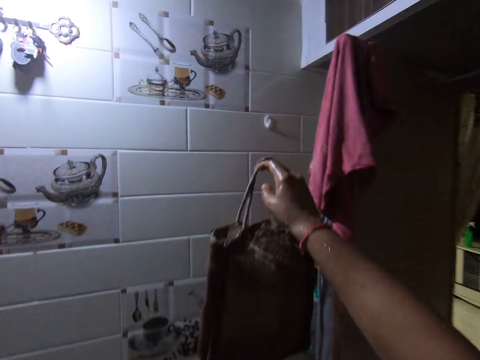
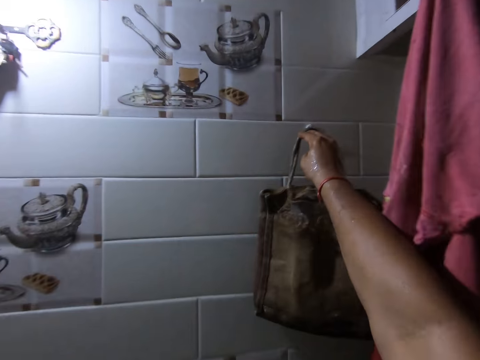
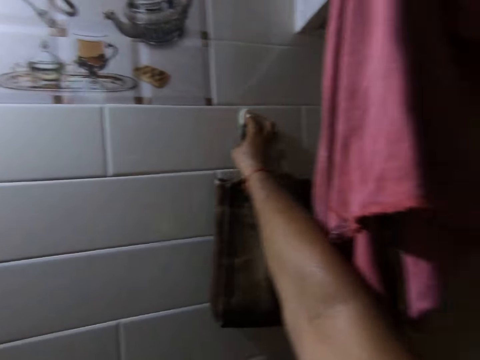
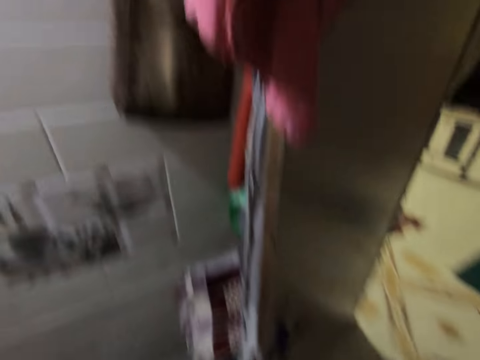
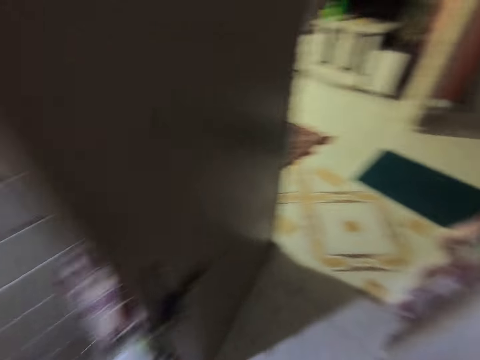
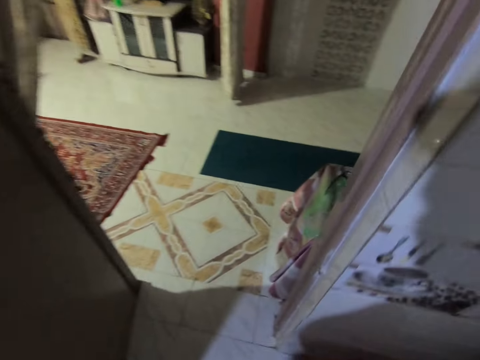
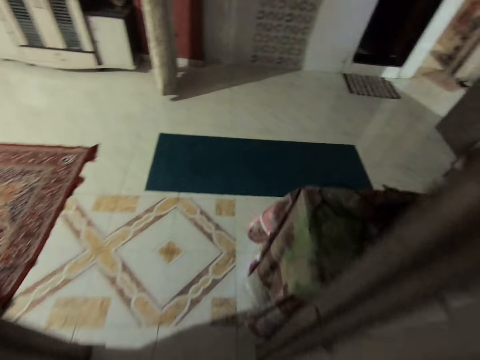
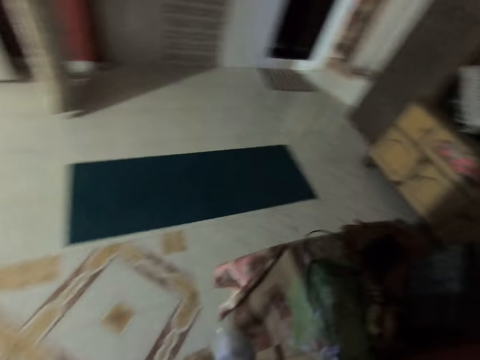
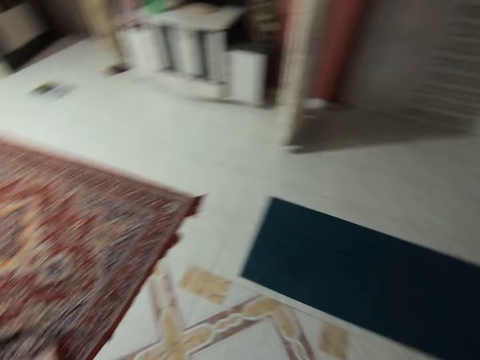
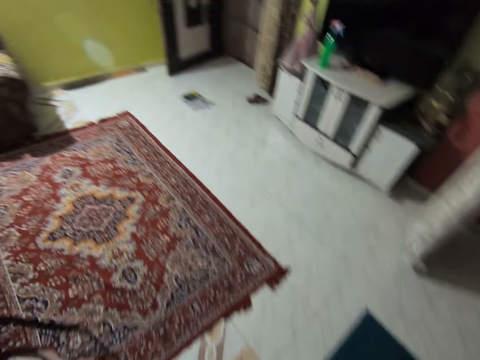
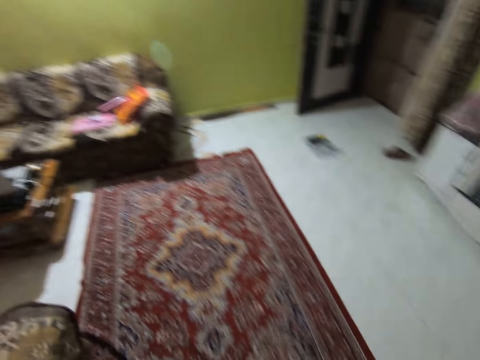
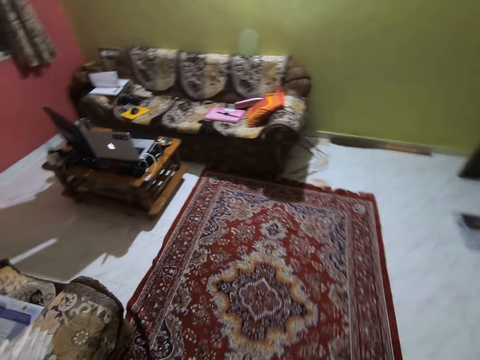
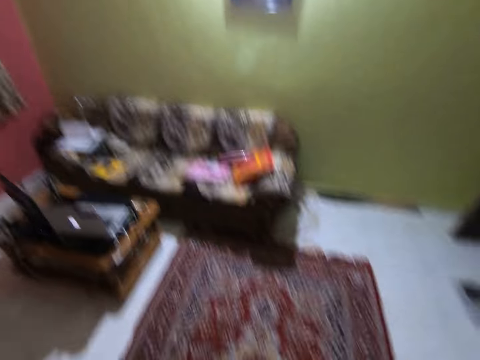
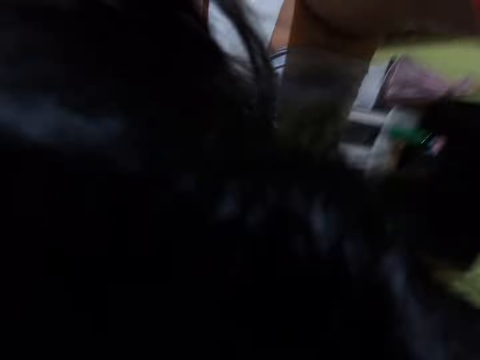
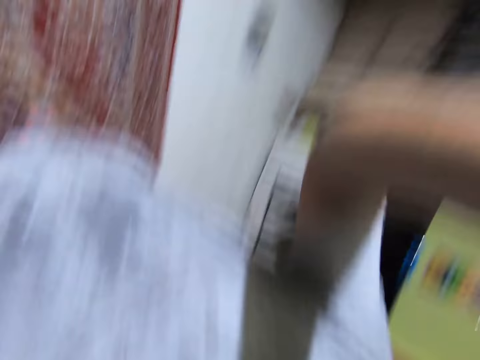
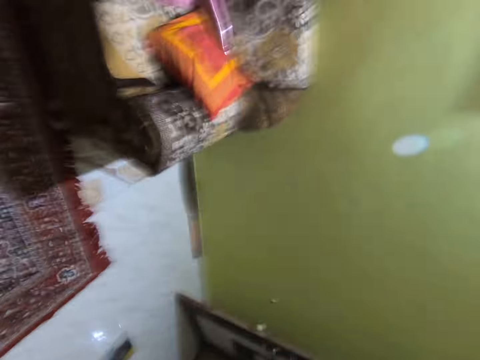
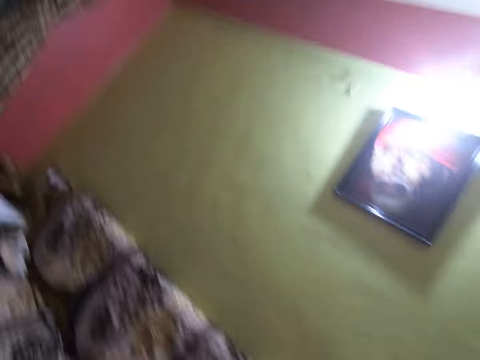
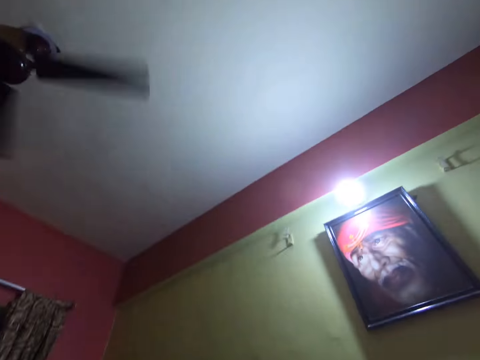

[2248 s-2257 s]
The camera wearer hangs the bag on a wall hook on the wall with his right hand. He walks out of the kitchen to the living room. He removes the camera on his head with both hands.
